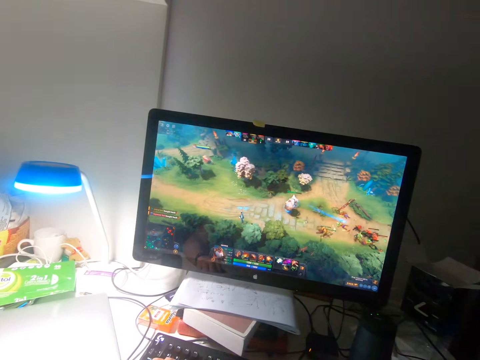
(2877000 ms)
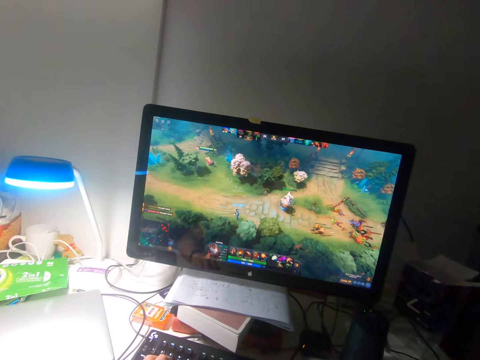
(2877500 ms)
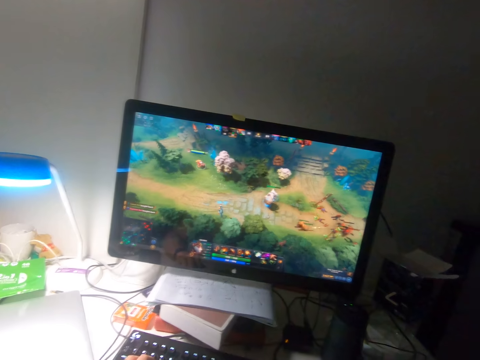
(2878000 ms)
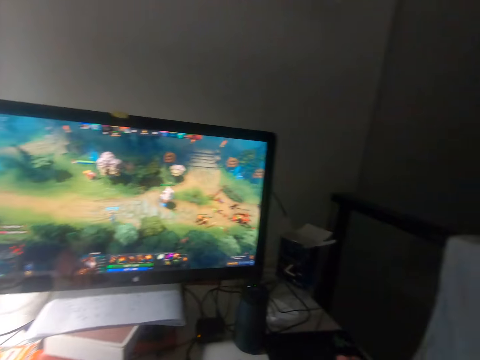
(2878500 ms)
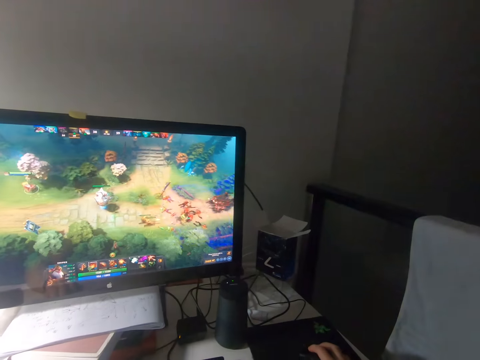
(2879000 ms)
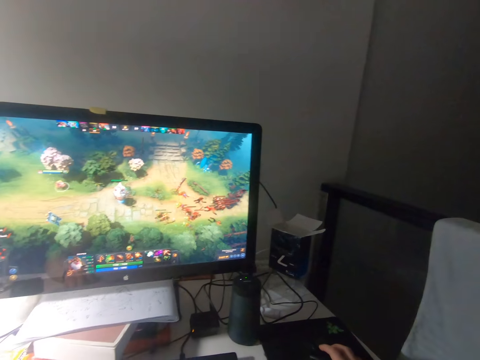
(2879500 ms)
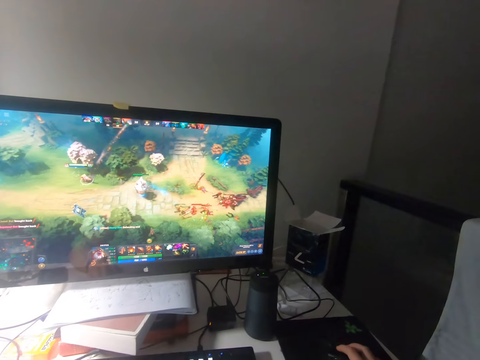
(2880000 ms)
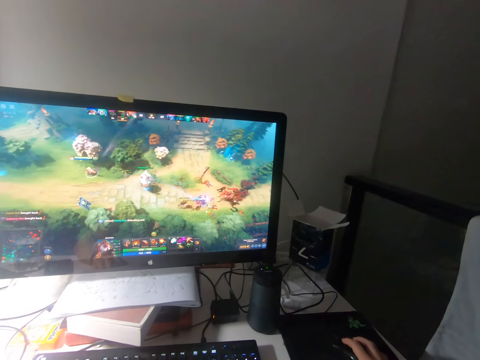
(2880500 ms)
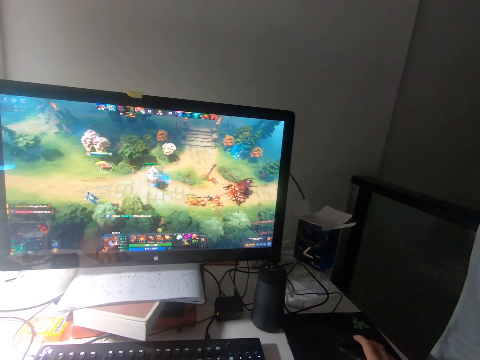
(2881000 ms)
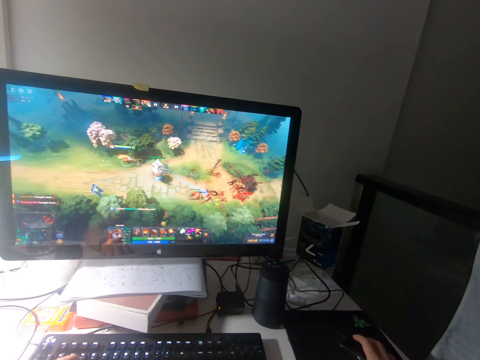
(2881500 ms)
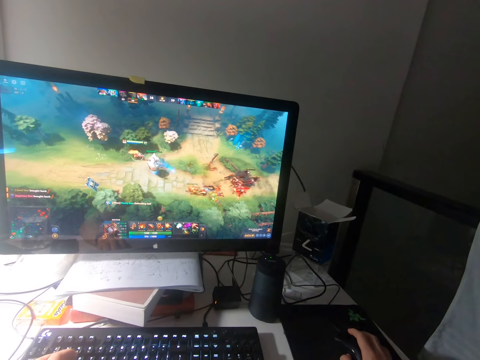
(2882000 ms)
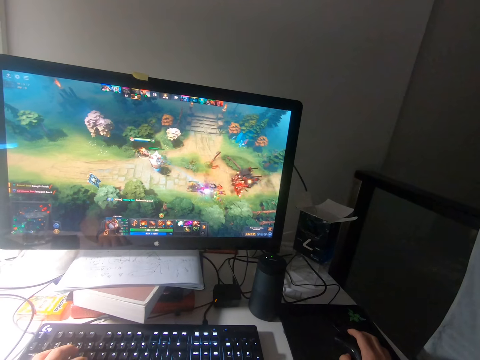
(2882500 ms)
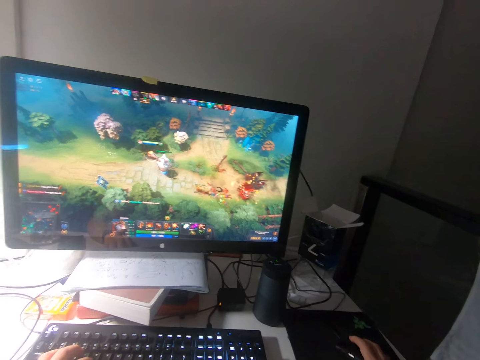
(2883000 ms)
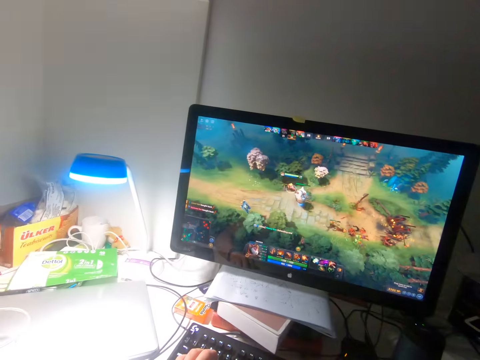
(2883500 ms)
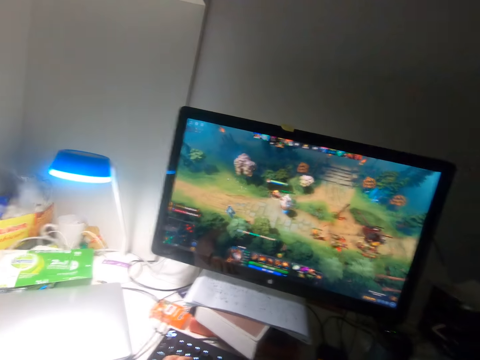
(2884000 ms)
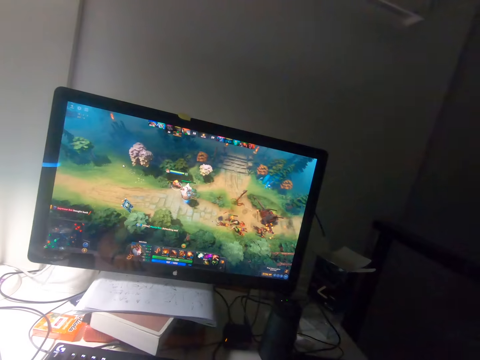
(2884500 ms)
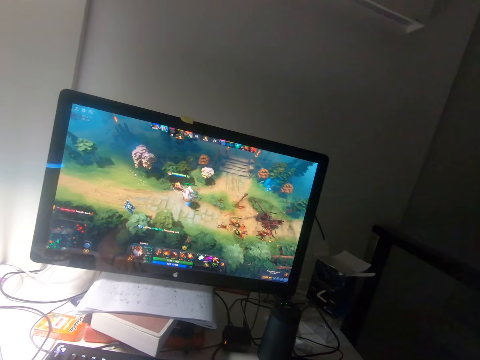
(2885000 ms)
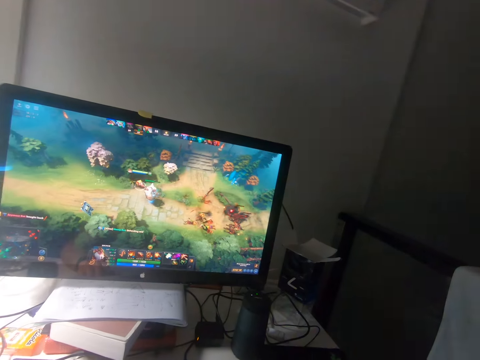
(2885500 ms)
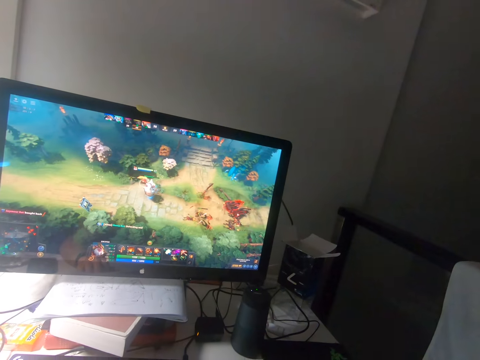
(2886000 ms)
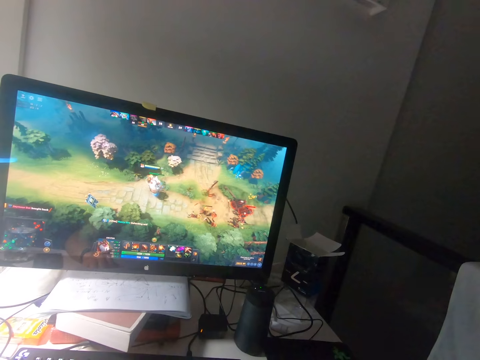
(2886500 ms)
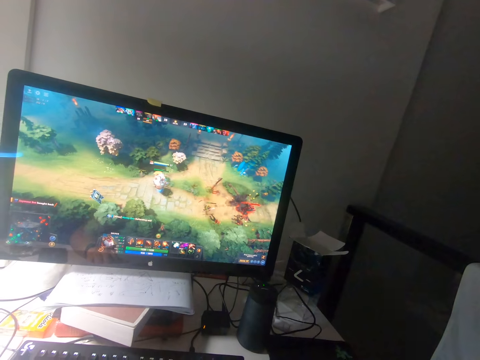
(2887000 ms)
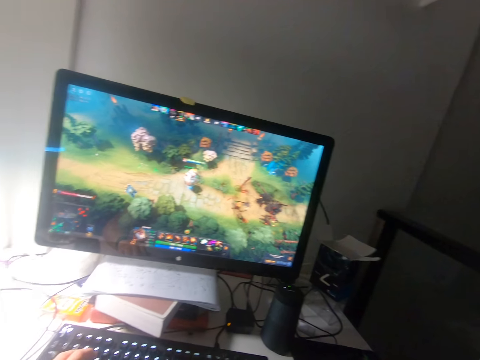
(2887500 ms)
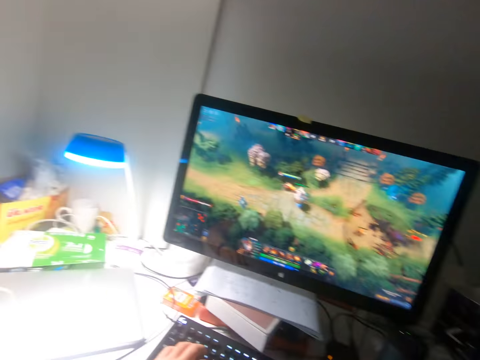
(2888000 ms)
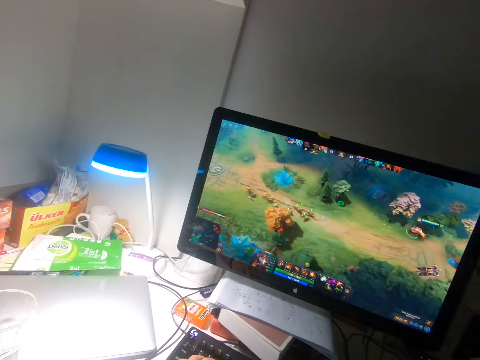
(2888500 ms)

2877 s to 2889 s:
The camera wearer clicks the mouse with his right index finger. He plays a video game on a computer with the mouse.
